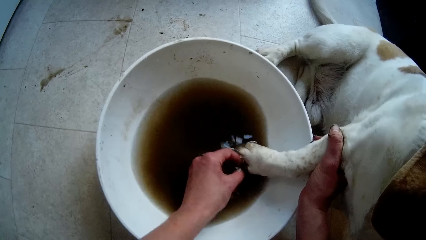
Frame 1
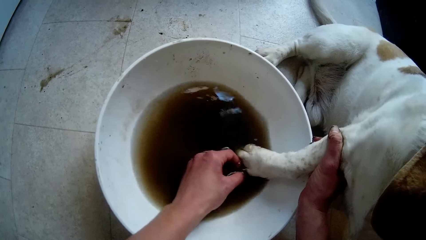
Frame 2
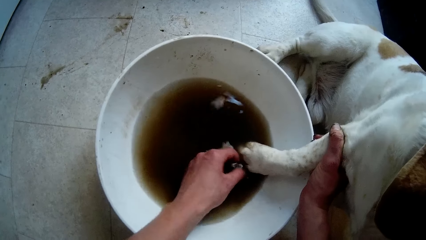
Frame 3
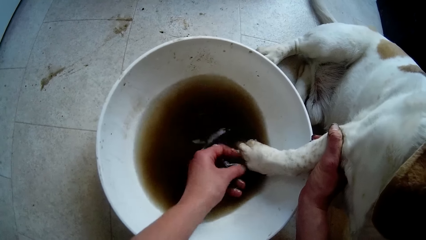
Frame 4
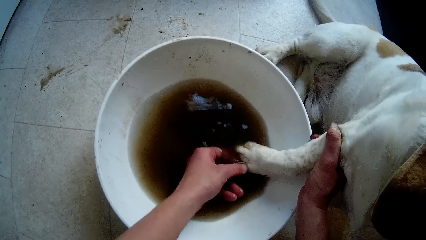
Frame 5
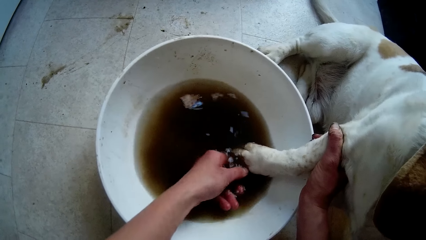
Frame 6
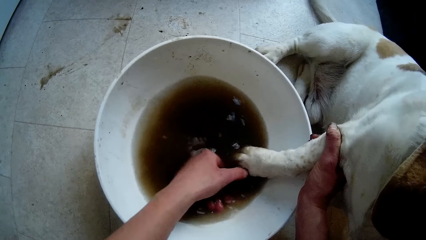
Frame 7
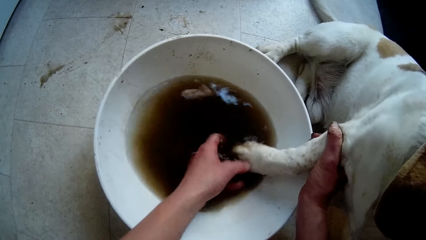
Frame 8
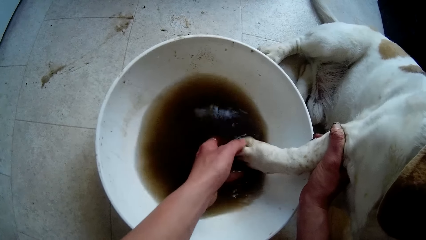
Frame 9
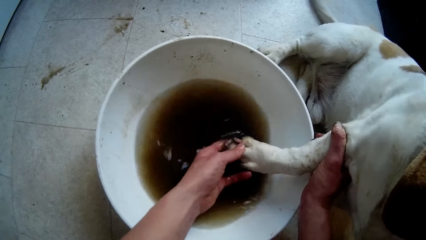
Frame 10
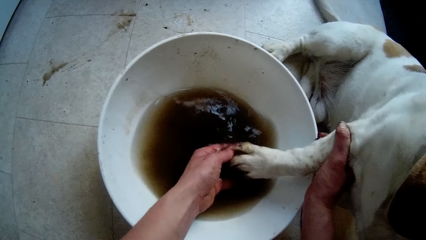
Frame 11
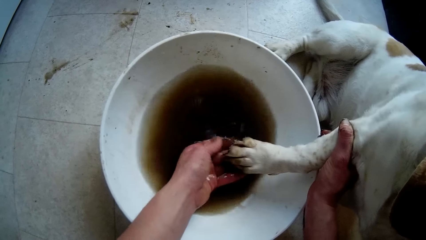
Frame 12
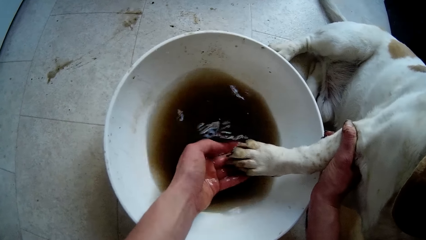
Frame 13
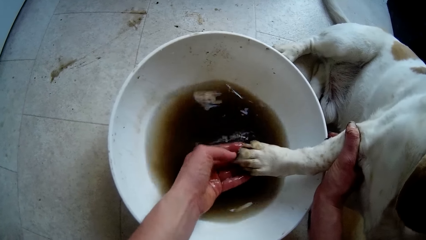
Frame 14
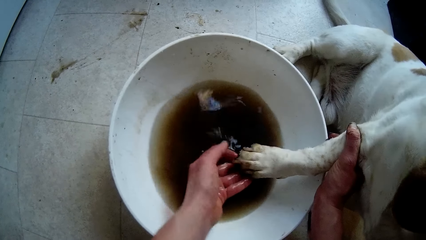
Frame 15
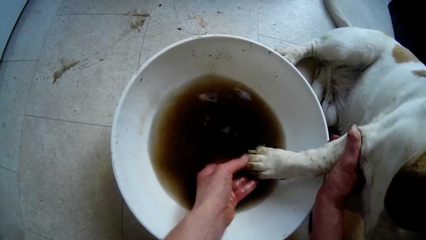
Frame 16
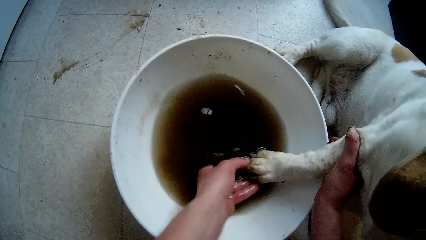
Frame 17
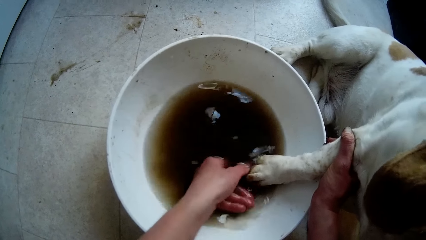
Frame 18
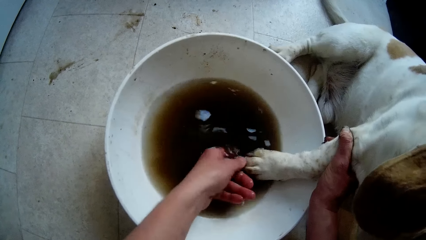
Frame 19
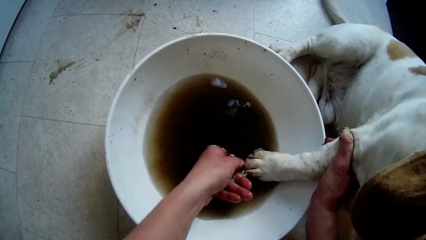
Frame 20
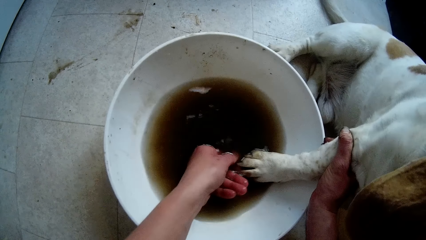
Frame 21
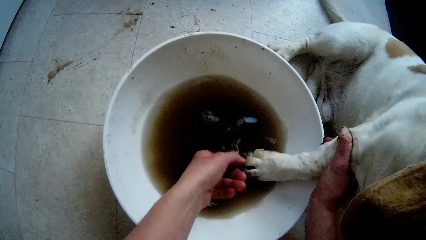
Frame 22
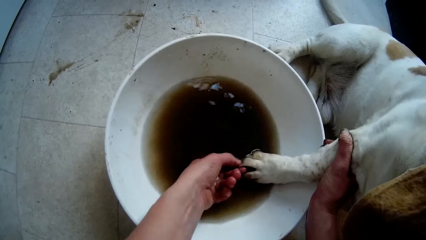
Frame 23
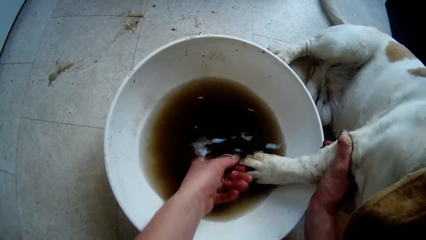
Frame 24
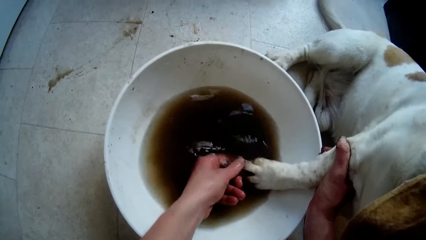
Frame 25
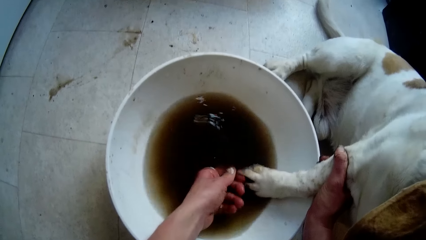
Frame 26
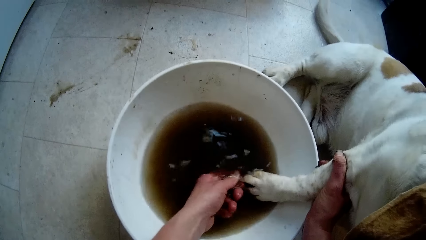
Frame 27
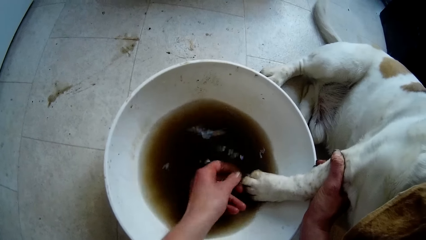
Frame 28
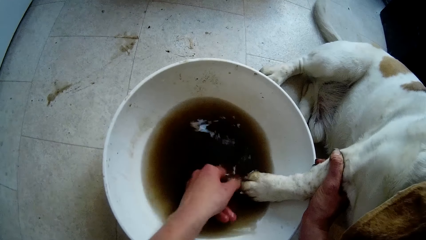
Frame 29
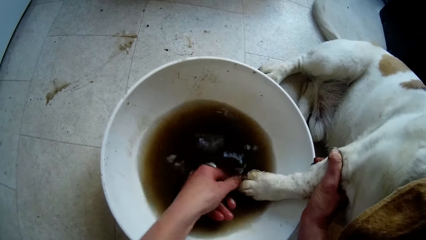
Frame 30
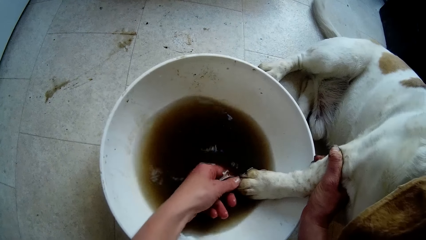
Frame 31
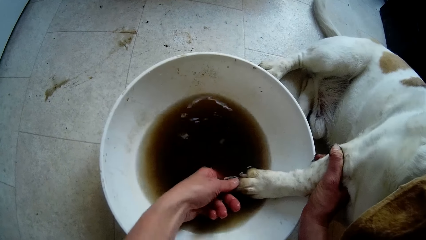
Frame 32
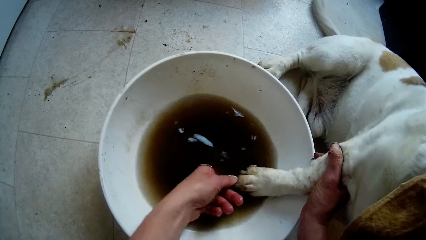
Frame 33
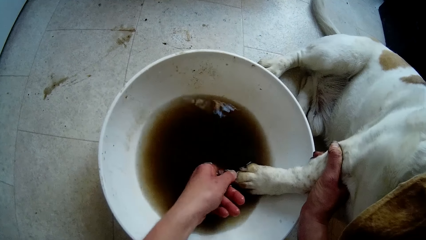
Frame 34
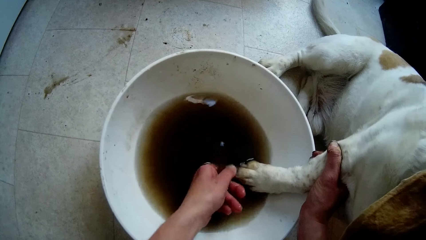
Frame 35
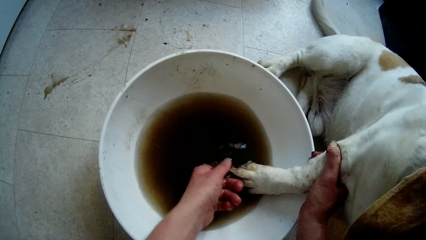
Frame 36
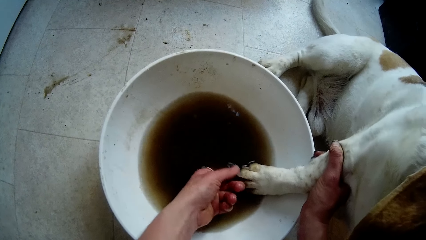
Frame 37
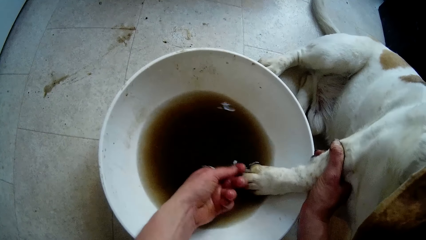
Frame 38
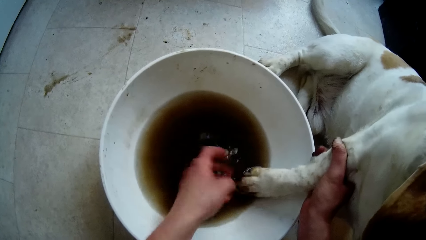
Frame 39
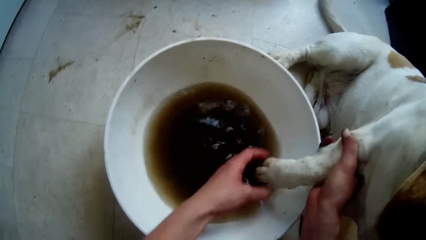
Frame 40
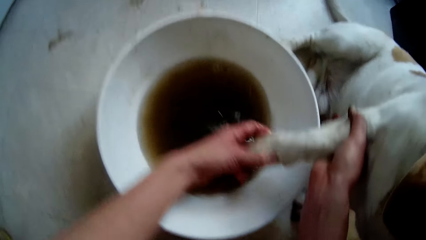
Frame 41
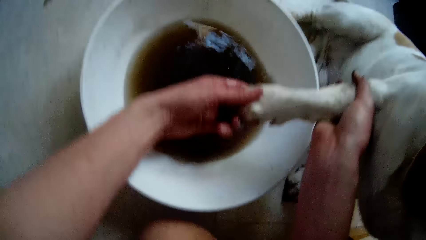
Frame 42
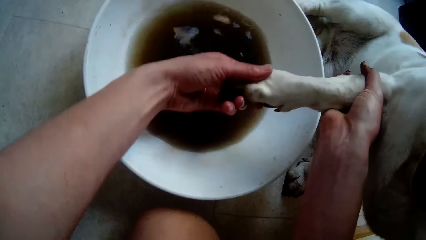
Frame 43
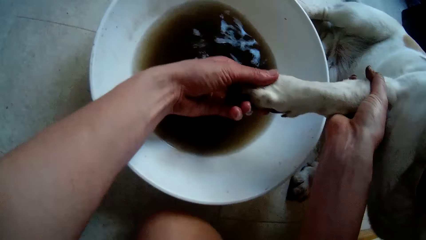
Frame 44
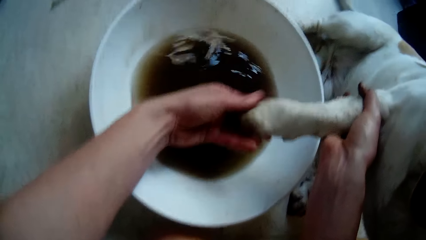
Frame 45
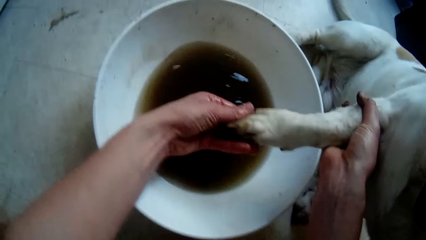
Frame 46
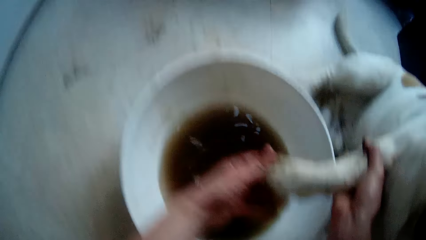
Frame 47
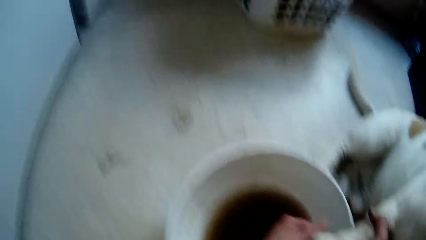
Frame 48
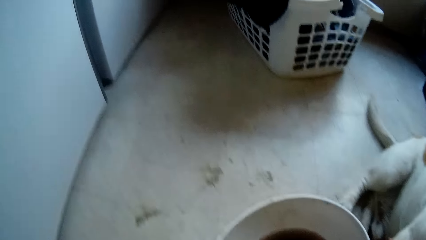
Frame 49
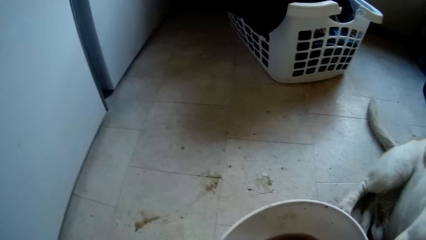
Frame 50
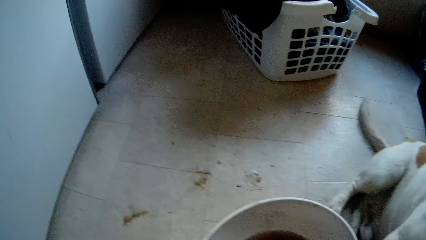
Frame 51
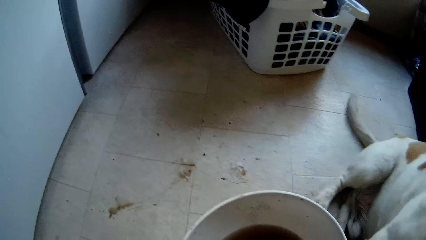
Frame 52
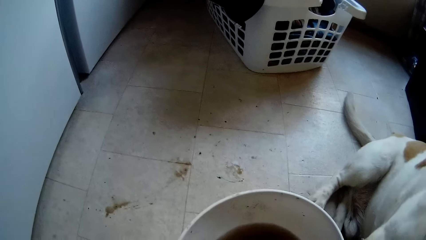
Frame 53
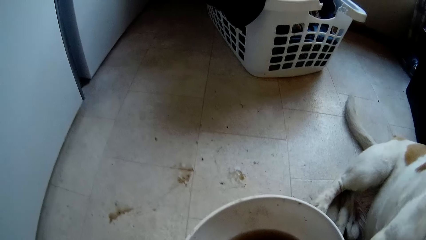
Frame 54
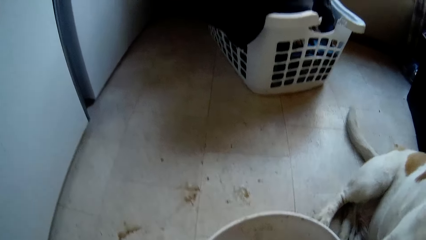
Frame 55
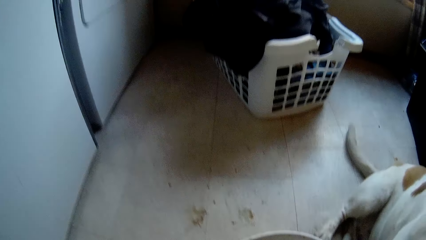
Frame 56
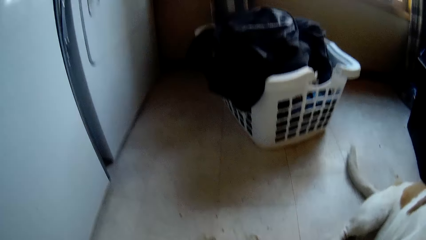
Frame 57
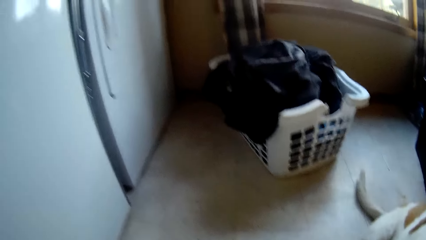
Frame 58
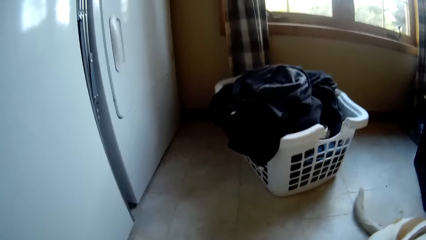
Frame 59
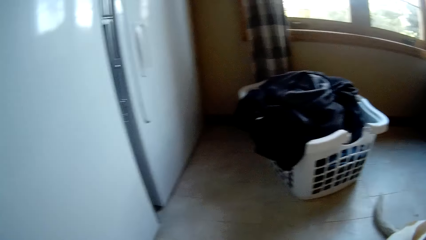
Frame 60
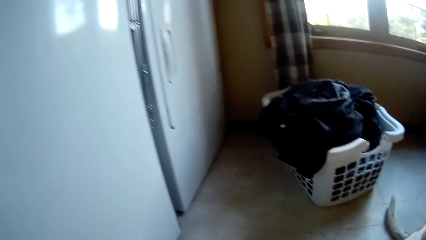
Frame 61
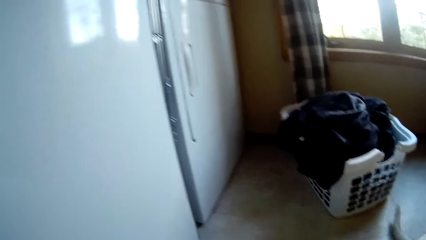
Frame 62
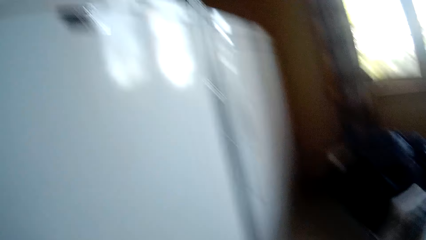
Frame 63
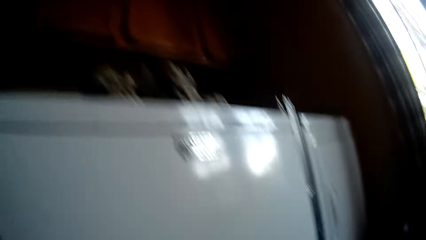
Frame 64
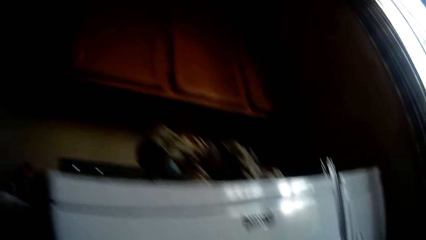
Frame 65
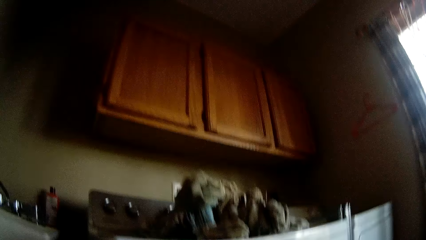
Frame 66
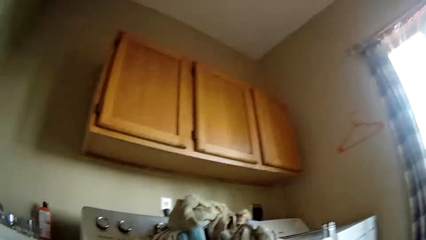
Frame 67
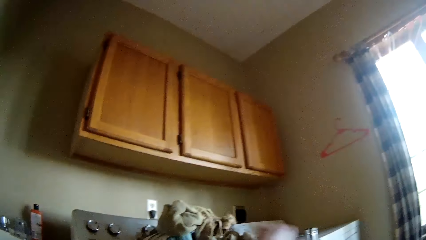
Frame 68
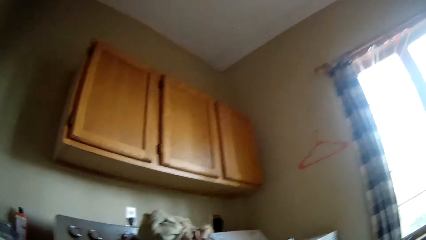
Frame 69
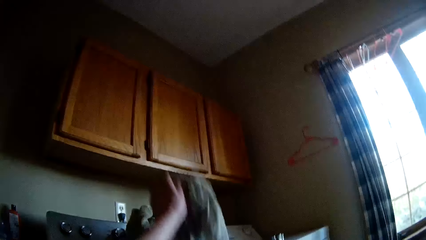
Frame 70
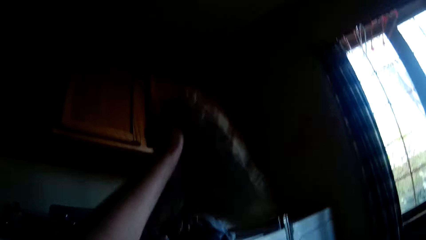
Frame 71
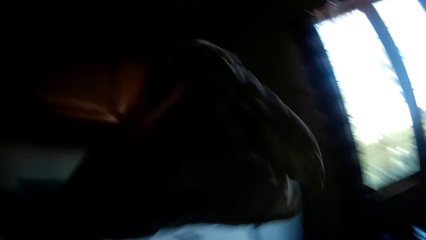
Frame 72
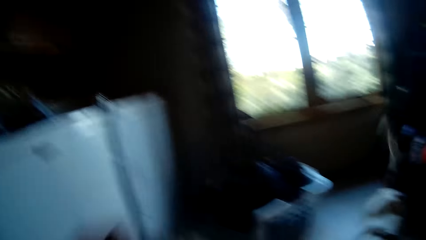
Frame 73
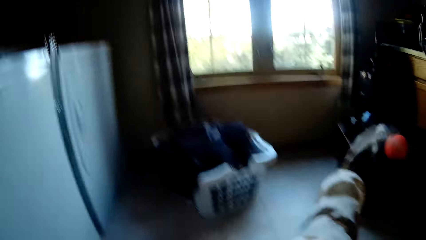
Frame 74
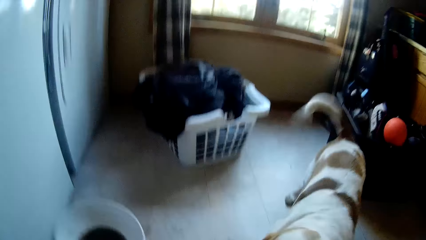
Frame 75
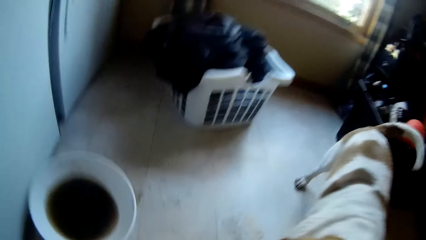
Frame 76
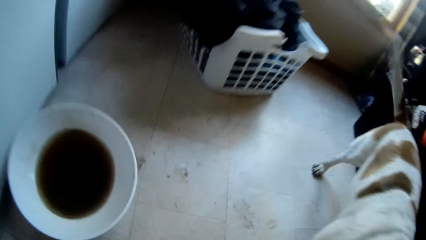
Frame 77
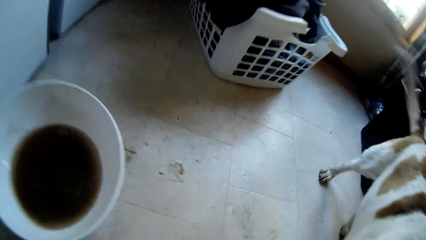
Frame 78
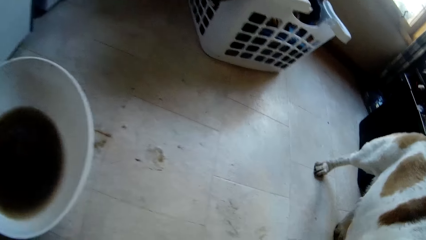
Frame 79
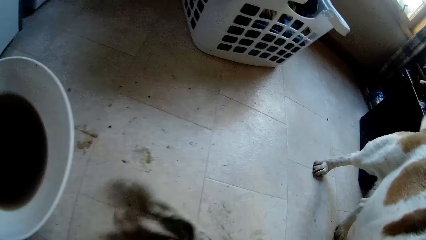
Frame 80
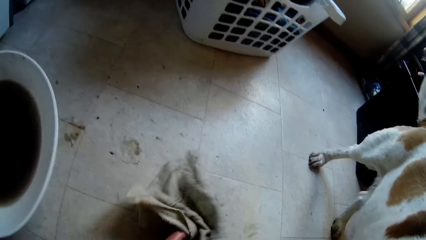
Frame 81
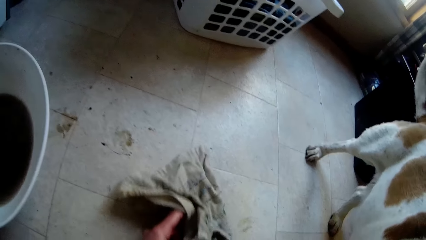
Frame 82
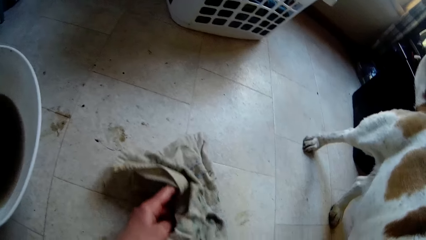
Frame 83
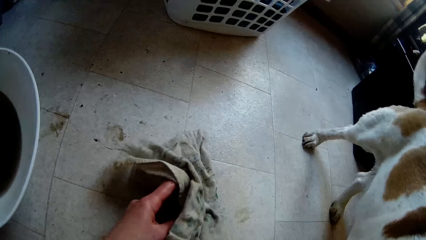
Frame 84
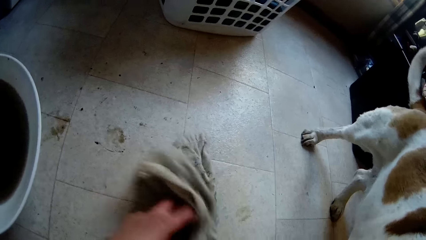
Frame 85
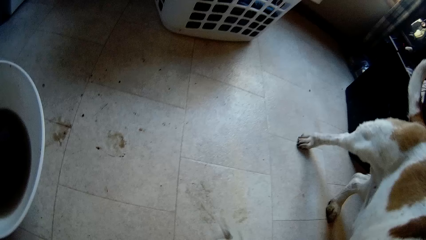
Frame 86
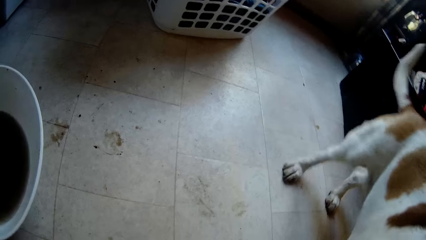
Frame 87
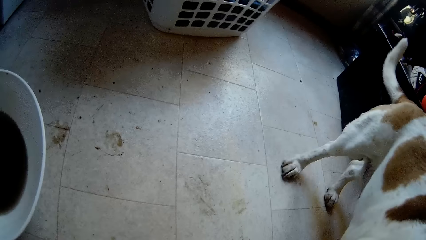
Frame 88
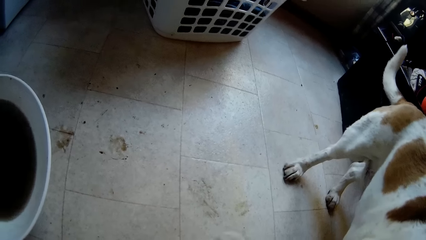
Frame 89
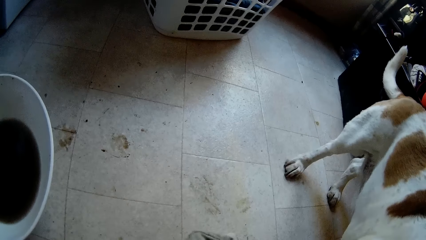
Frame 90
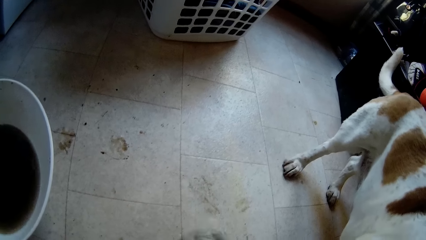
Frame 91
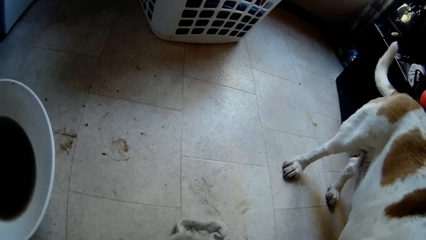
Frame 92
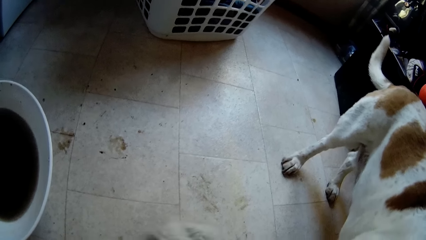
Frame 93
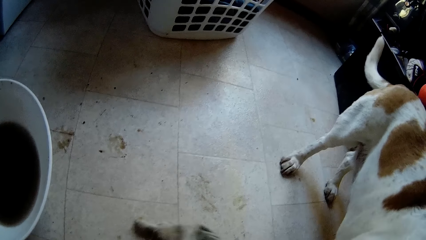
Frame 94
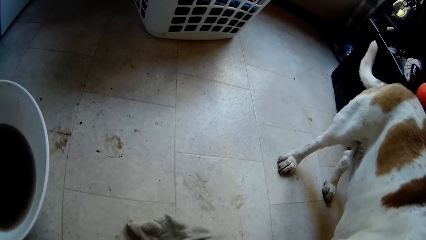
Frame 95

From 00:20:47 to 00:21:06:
The camera wearer washes the dog leg. She washes the dog leg again. She checks the paw of the dog. She lifts up the dog leg. She looks around. She picks up a towel from the top of the washing machine. She cleans the floor with the towel in her left hand.
